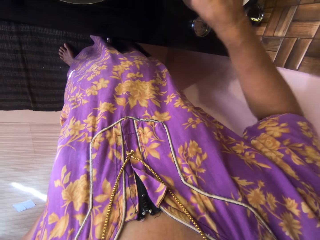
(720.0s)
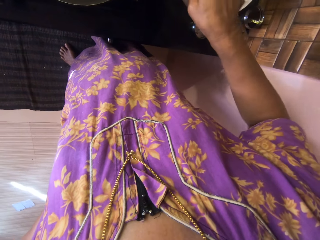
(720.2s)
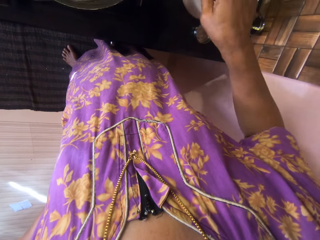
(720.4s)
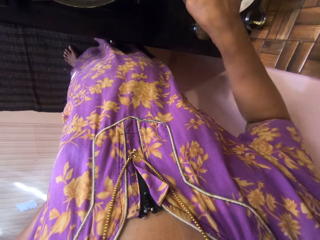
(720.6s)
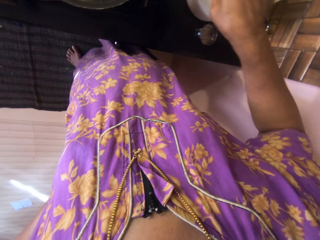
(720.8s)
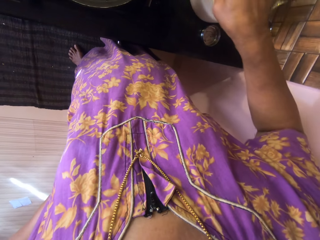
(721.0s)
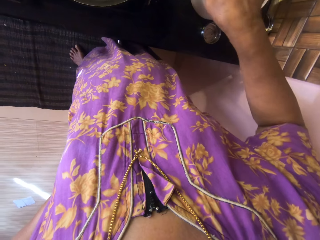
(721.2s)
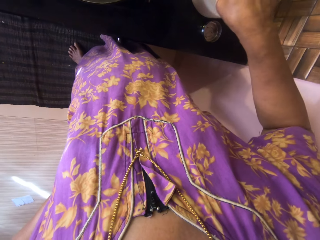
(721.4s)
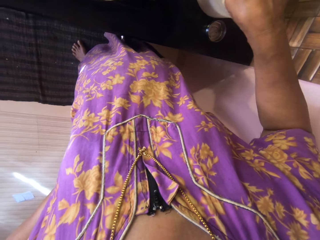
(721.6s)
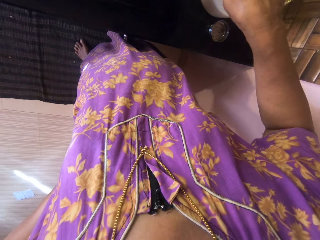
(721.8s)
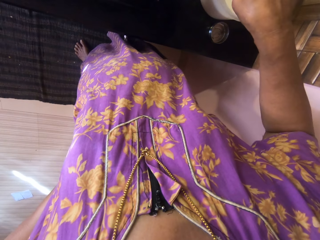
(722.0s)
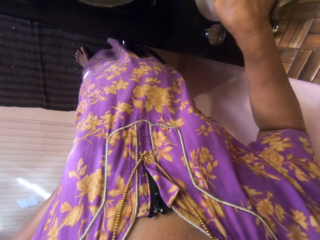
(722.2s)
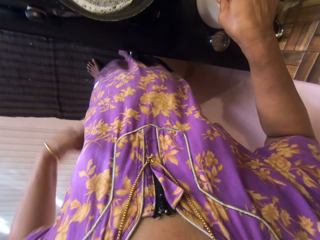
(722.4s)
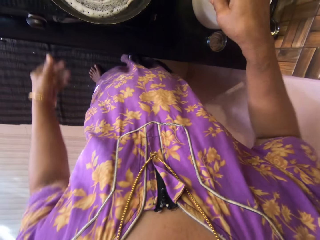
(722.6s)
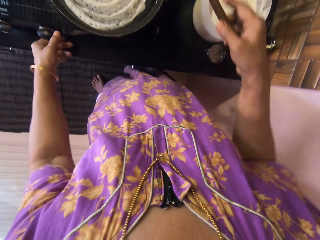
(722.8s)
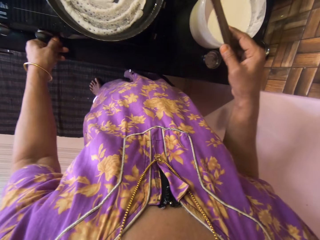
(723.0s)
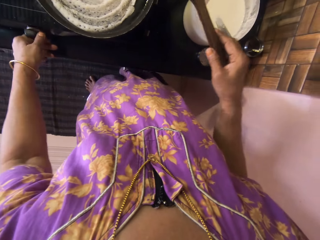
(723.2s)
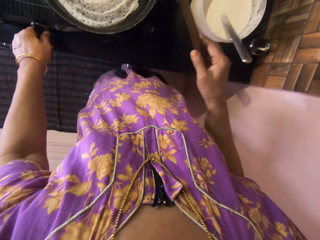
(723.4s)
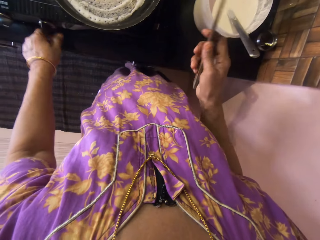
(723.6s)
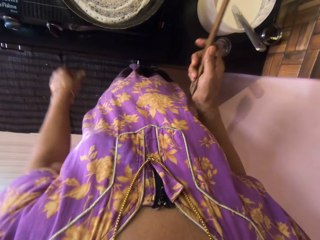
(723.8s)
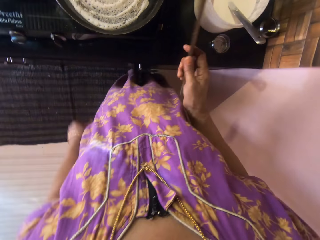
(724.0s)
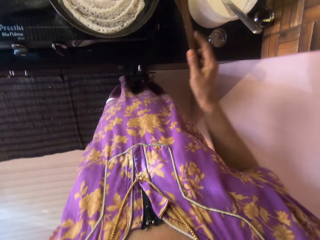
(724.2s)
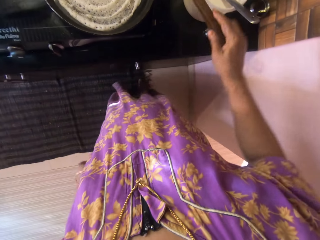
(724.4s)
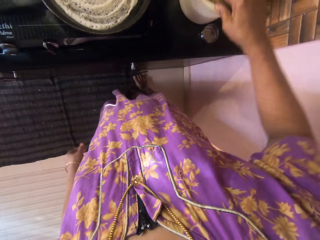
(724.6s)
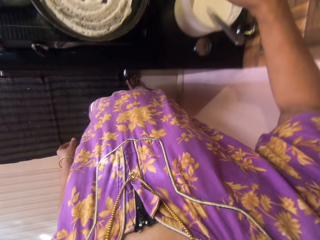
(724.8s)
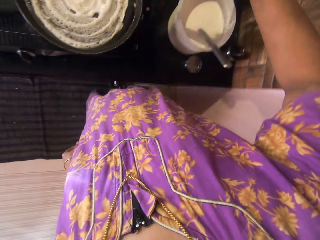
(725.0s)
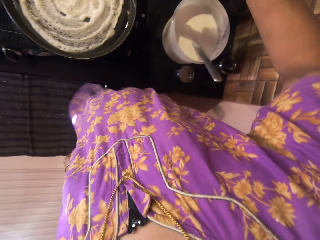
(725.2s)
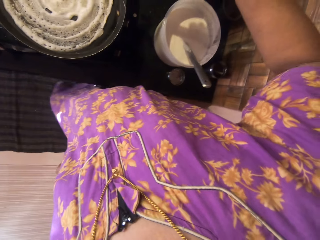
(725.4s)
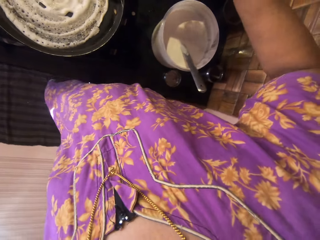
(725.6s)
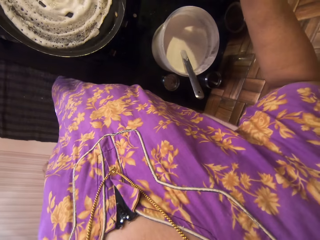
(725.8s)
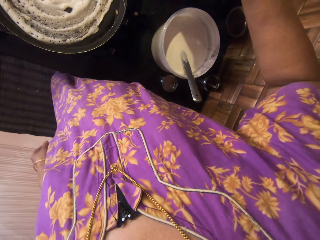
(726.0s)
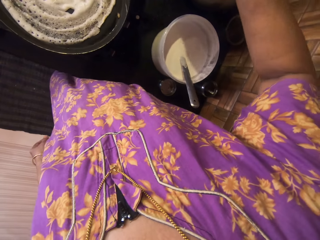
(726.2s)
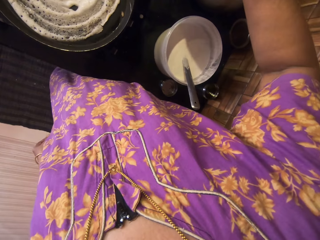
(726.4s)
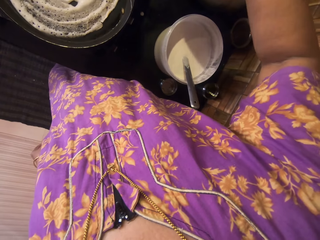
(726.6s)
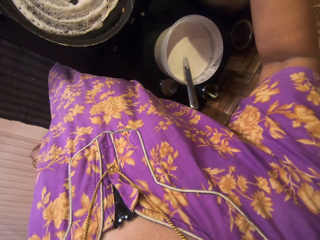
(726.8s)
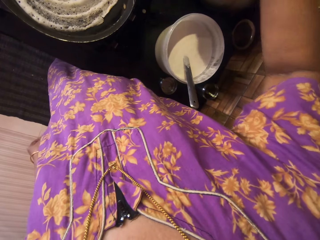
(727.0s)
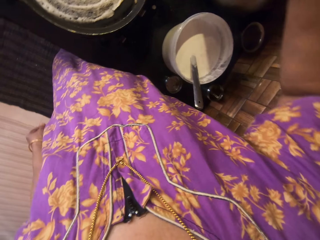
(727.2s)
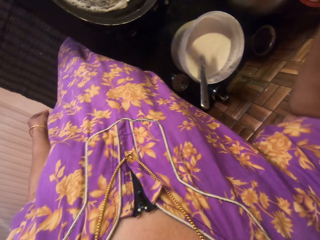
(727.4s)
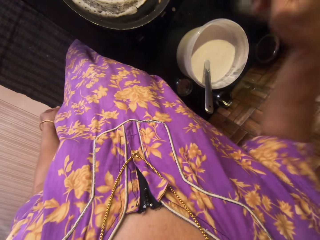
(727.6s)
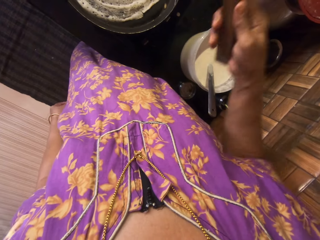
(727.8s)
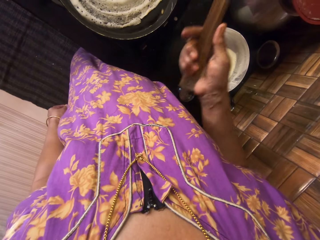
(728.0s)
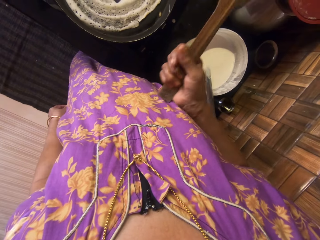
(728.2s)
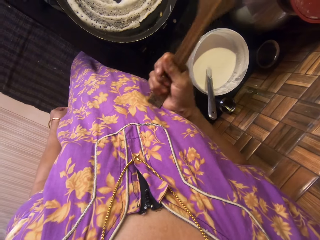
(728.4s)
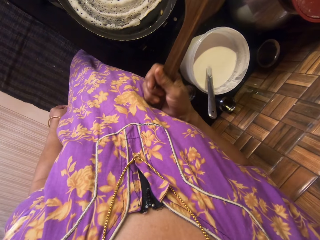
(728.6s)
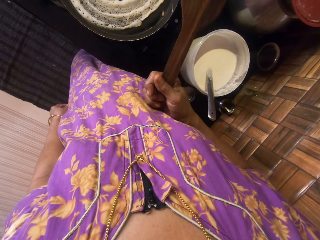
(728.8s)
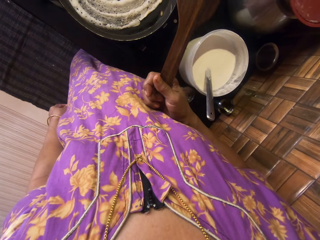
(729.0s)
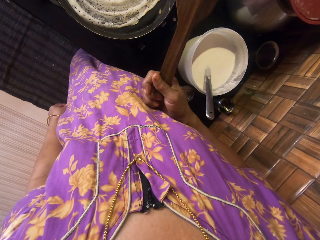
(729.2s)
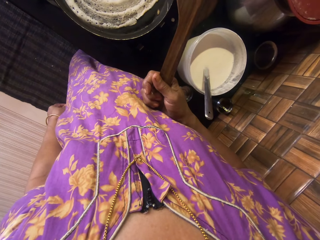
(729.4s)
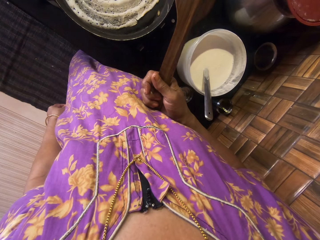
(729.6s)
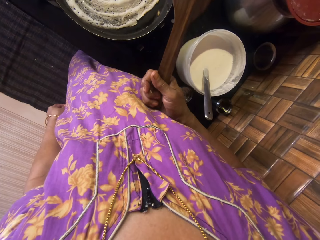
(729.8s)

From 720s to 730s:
The camera wearer turns off the gas cooker with her left hand. She lifts the sides of the pancake with her wooden spatula.

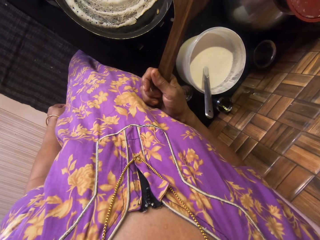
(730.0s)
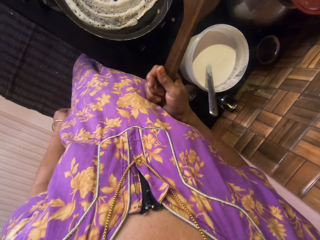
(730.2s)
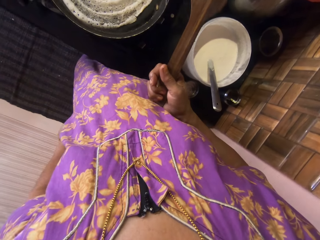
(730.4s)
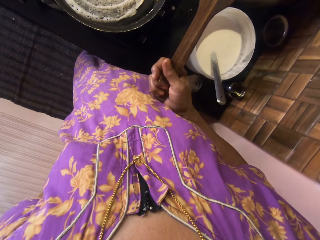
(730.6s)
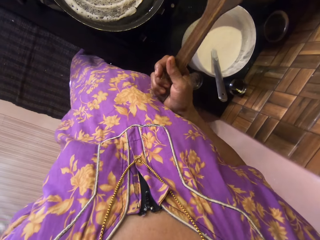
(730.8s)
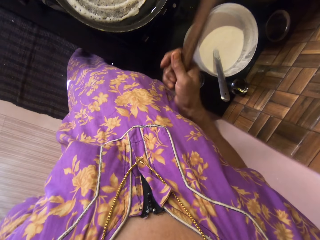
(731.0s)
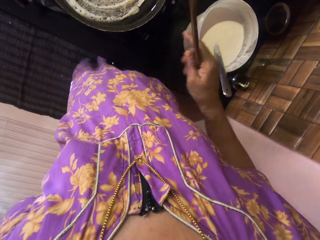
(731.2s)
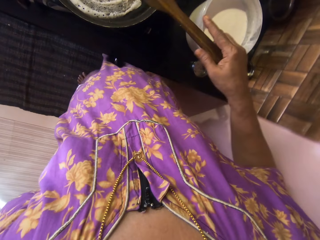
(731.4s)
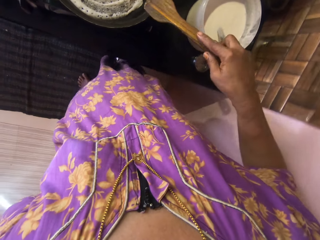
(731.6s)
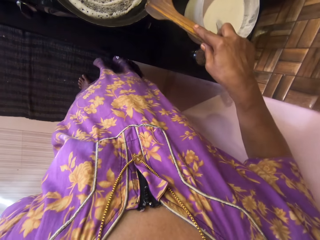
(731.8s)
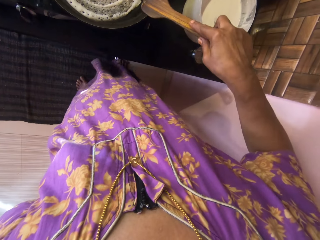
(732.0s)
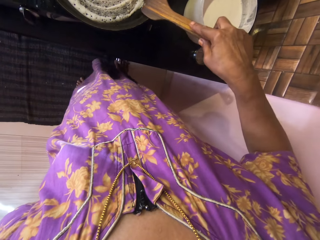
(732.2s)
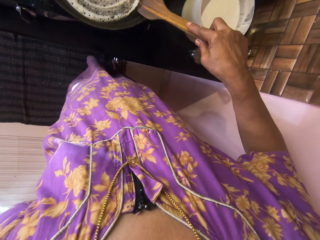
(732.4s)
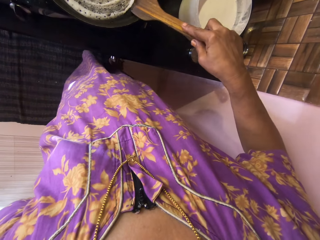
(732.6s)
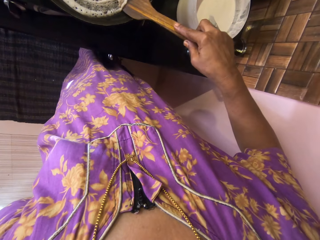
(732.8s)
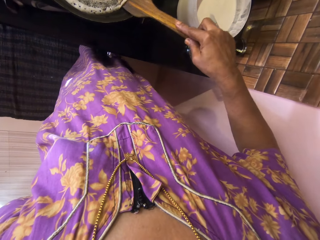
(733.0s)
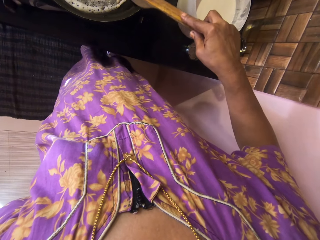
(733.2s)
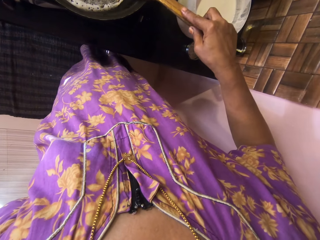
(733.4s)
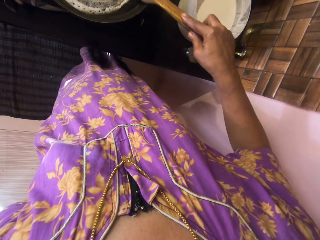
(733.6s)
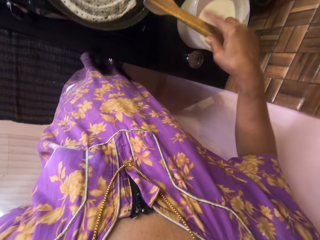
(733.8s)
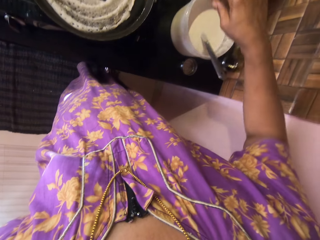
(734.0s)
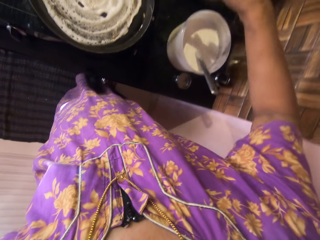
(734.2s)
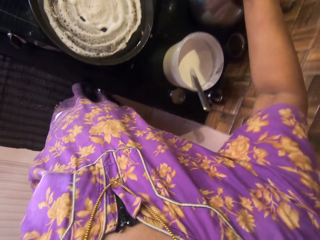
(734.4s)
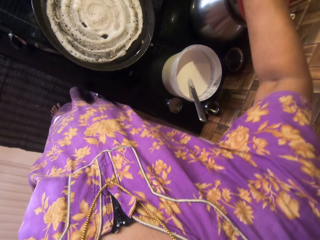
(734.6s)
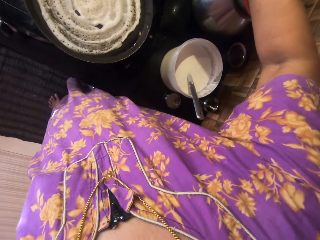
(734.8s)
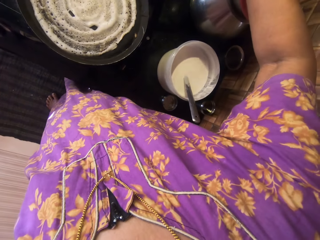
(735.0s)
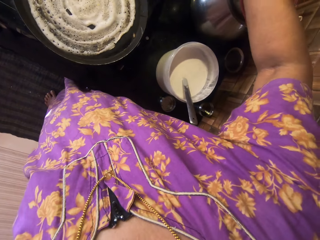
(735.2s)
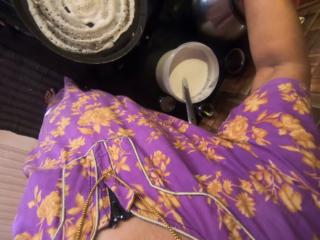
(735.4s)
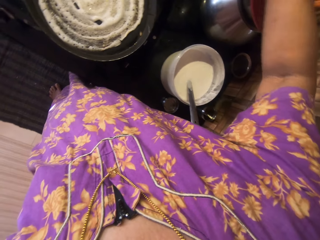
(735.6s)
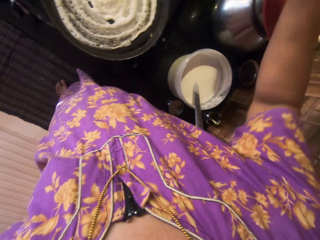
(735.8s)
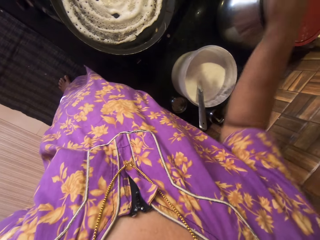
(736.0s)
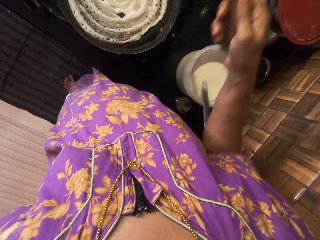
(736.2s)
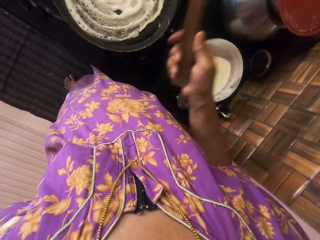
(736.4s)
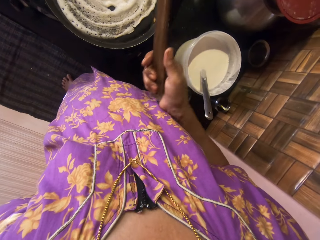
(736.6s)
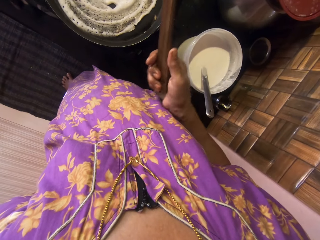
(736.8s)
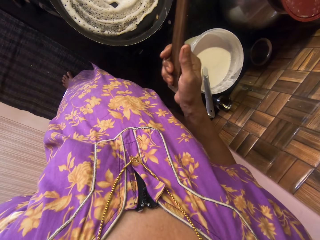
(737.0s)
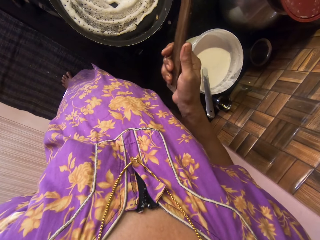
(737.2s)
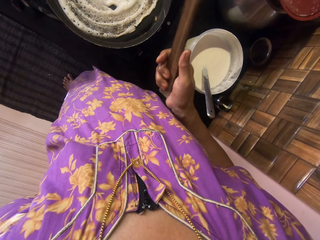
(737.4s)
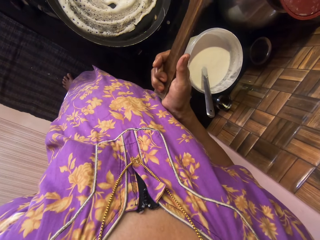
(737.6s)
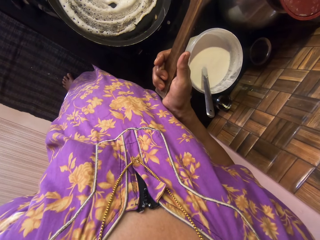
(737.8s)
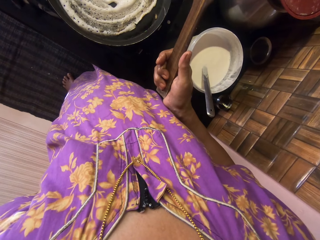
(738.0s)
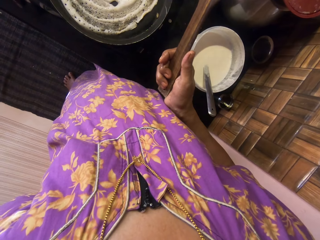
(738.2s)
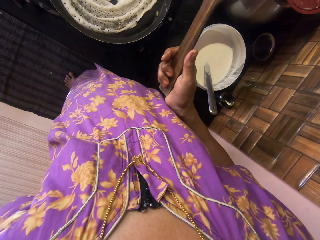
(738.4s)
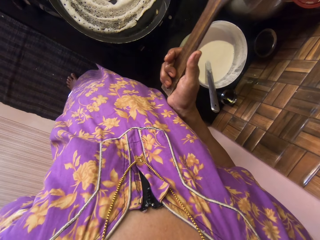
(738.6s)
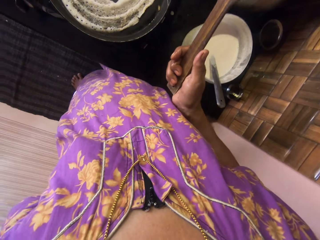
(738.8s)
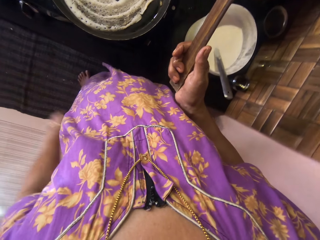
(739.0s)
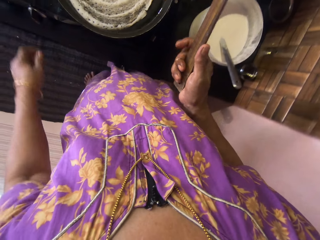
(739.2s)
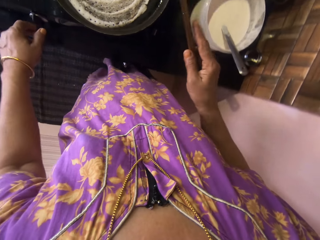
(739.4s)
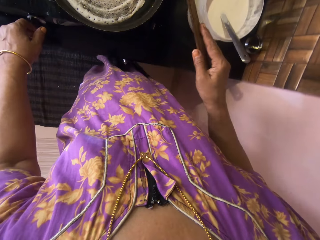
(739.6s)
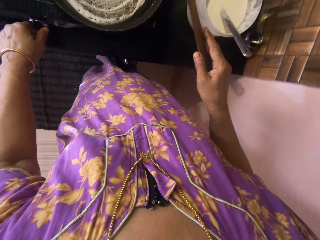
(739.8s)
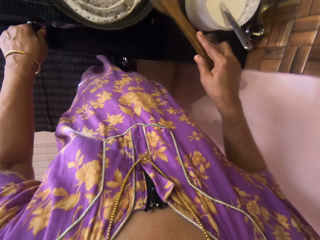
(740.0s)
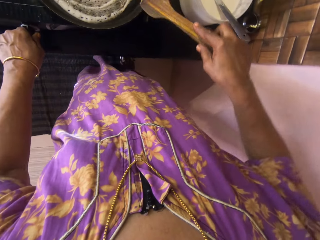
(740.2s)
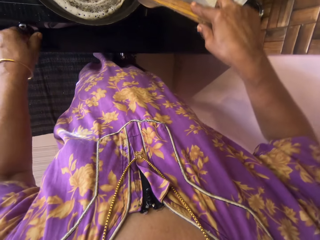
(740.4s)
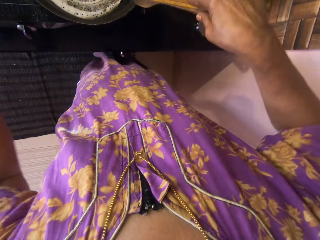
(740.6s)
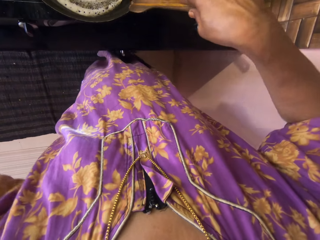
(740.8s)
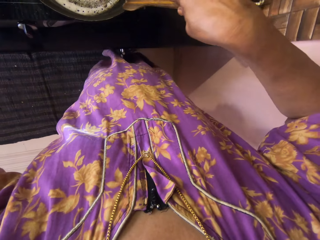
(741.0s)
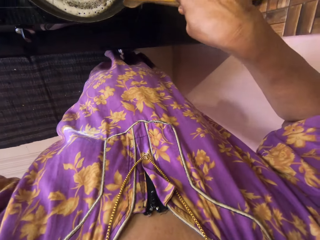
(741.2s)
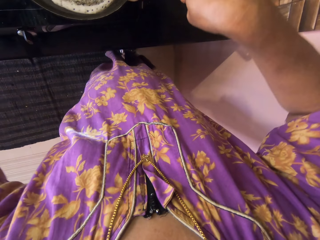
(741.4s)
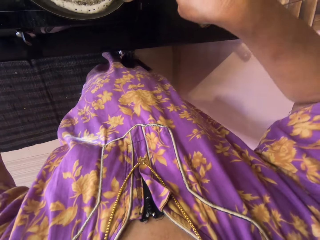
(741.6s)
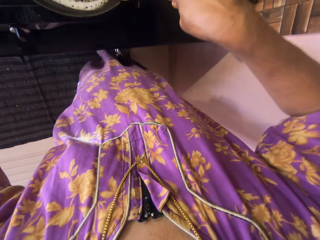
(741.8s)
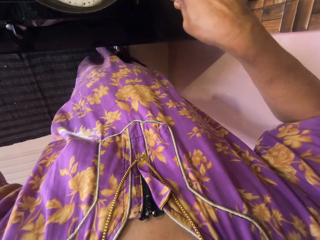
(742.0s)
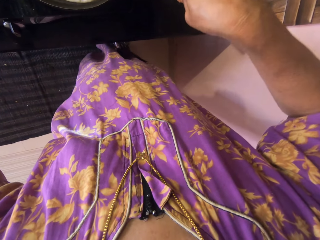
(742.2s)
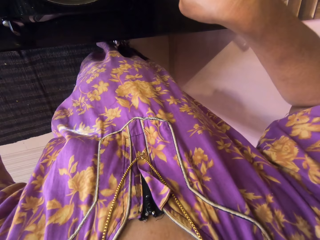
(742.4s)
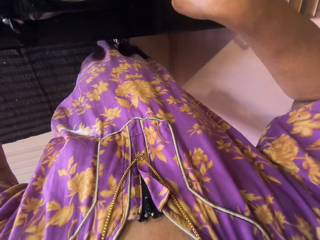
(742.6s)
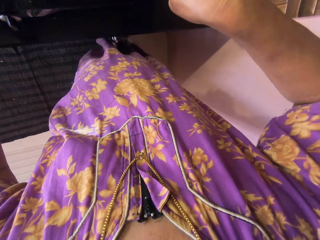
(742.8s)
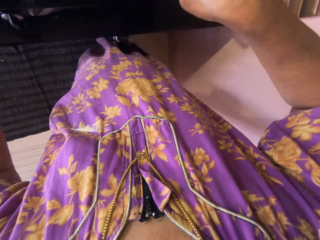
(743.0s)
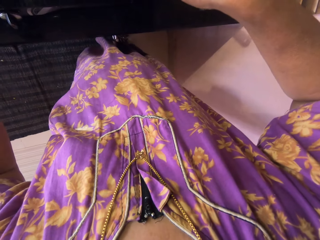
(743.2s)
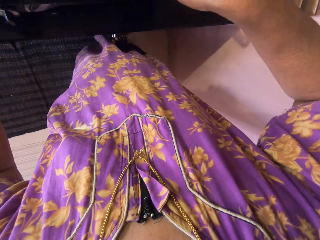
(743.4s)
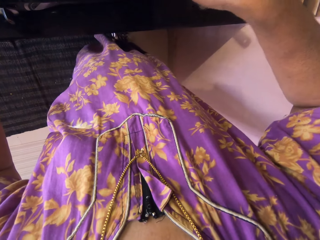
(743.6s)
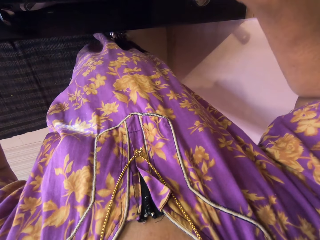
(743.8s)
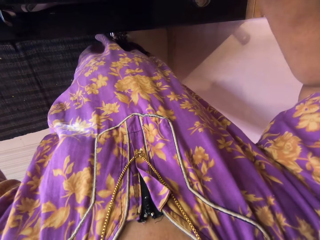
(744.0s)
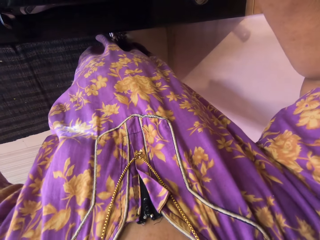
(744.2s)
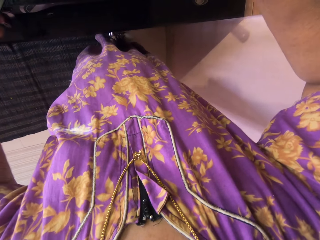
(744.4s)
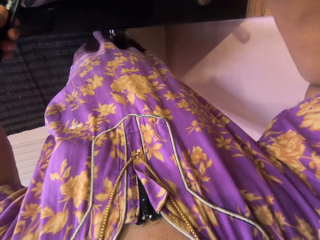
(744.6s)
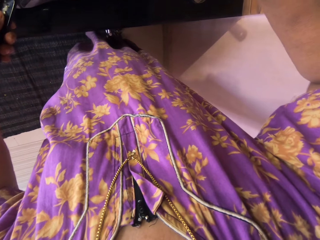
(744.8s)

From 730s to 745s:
The camera wearer lifts the sides of the pancake with her wooden spatula. She turns on the gas cooker with her left hand. She turns the pancake. She grabs the handle of the pan with her left hand. She lifts the sides of the pancake with the wooden spatula.
